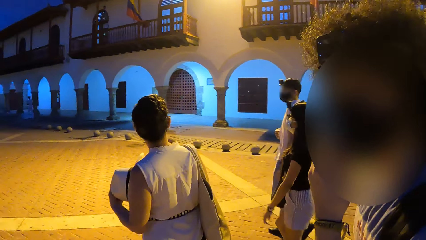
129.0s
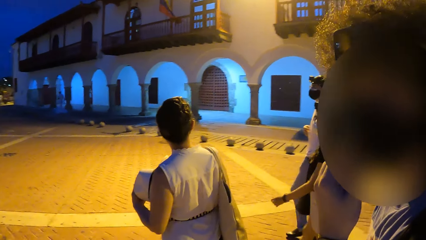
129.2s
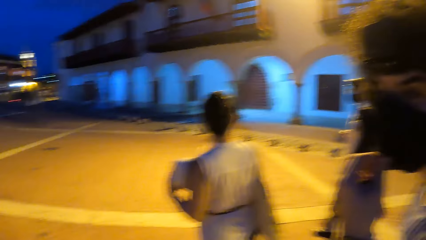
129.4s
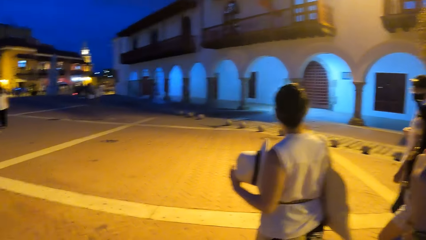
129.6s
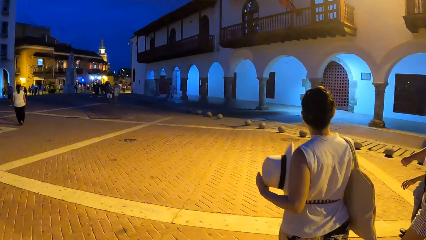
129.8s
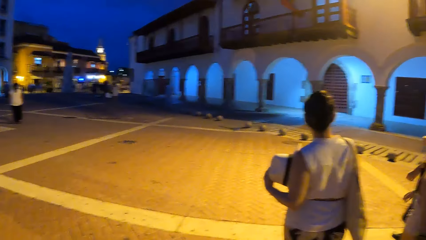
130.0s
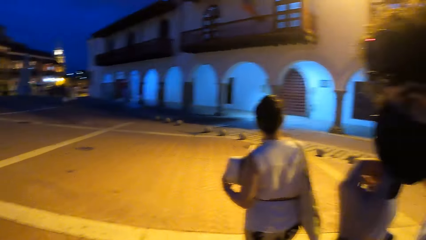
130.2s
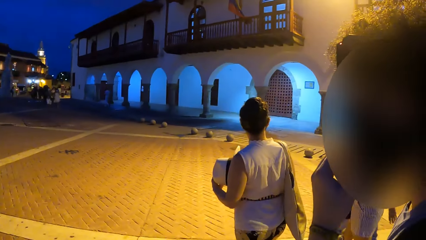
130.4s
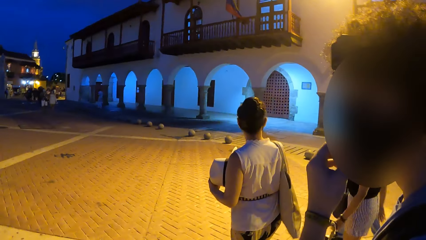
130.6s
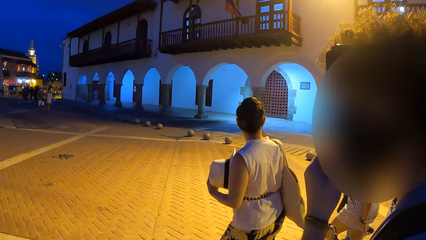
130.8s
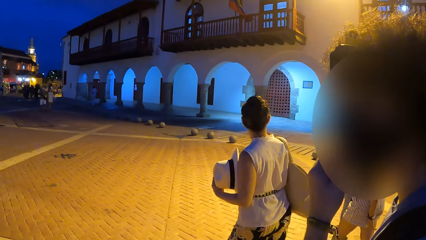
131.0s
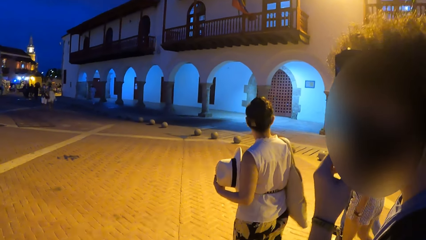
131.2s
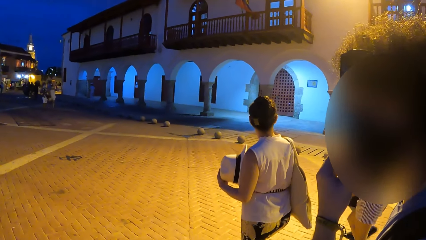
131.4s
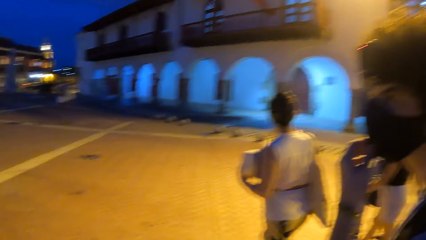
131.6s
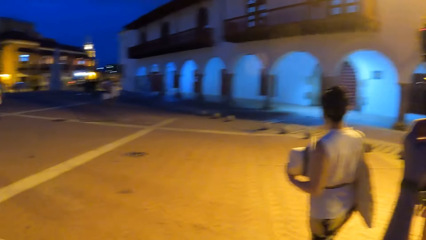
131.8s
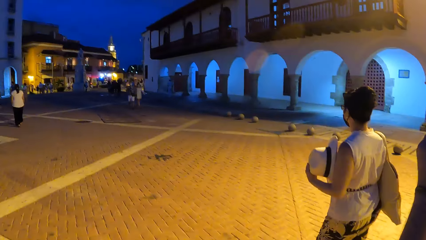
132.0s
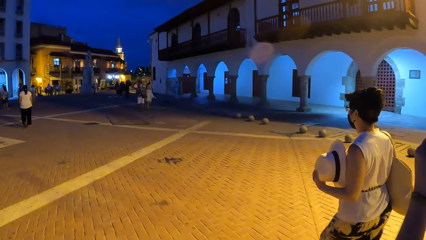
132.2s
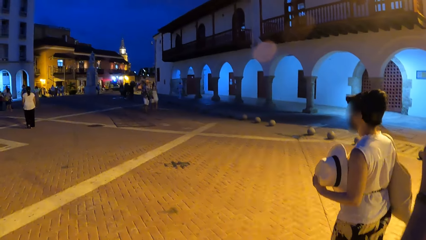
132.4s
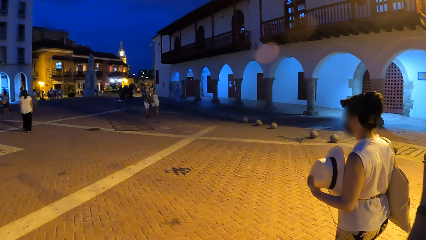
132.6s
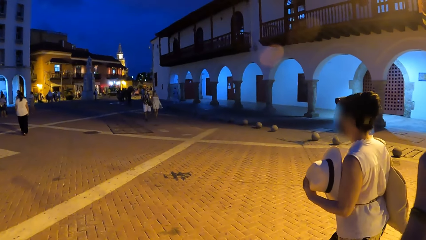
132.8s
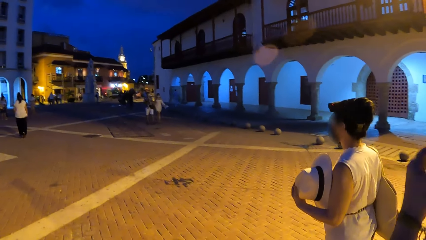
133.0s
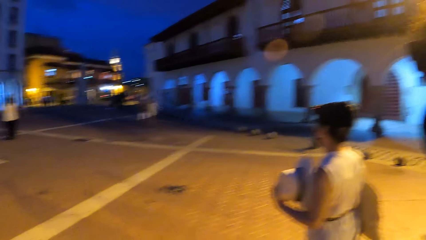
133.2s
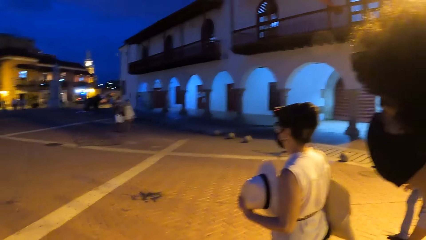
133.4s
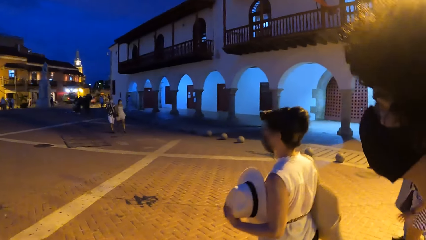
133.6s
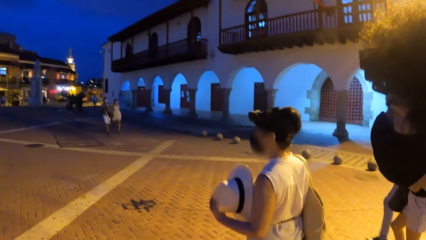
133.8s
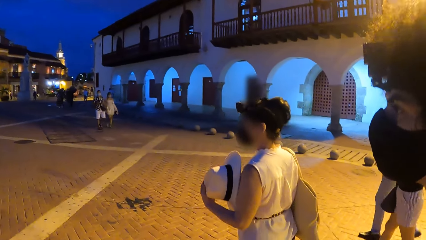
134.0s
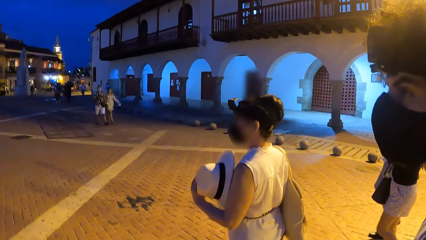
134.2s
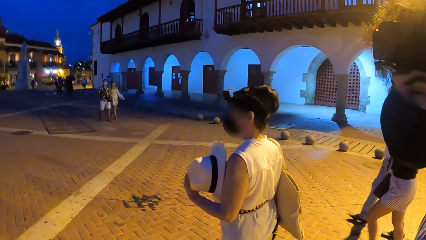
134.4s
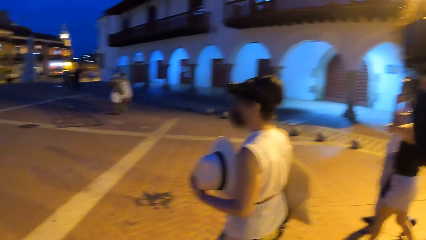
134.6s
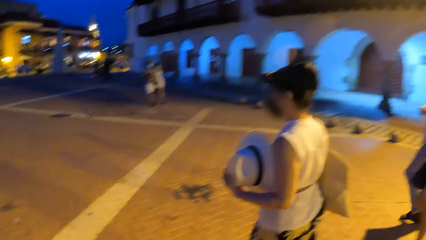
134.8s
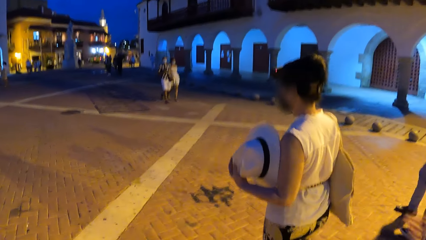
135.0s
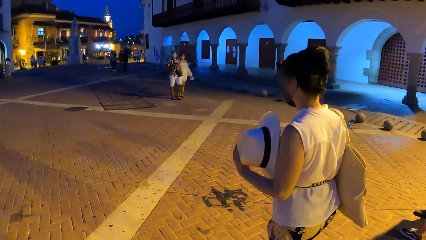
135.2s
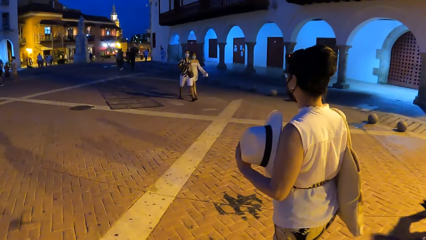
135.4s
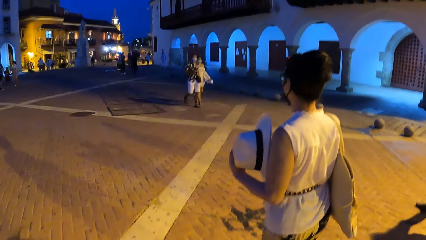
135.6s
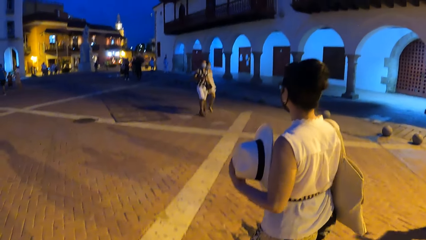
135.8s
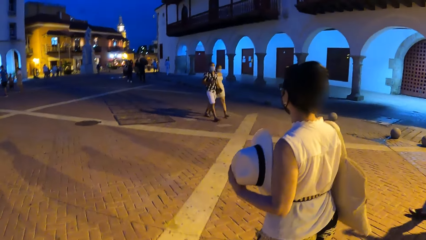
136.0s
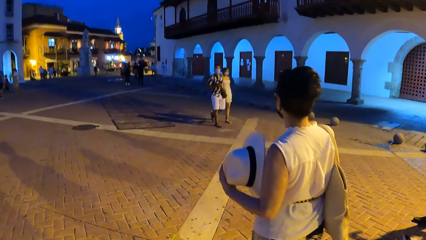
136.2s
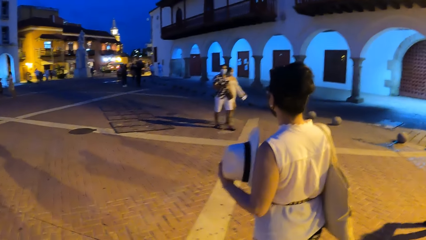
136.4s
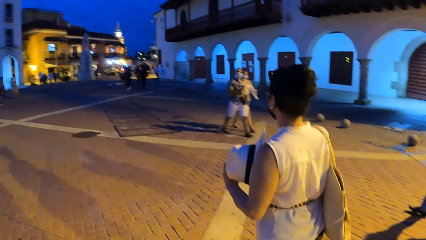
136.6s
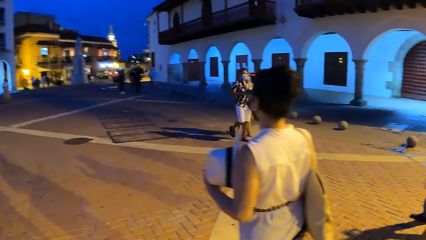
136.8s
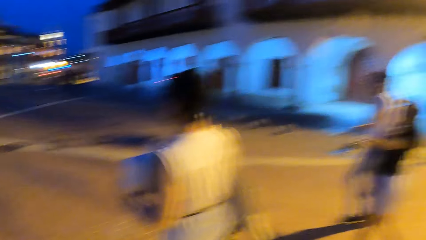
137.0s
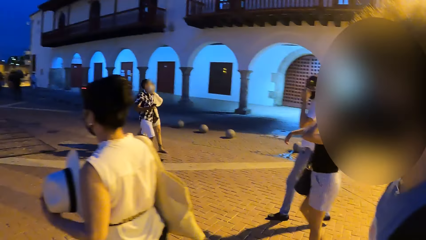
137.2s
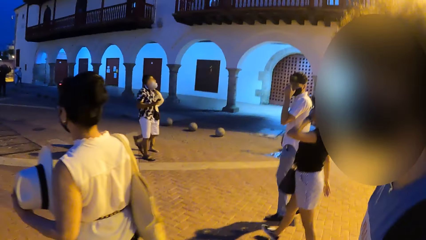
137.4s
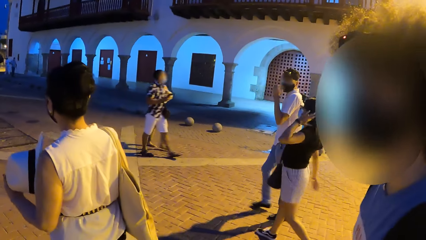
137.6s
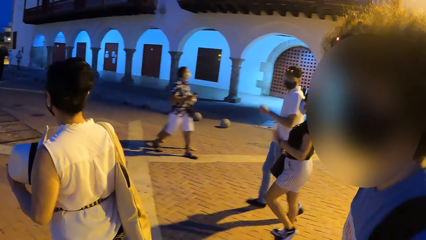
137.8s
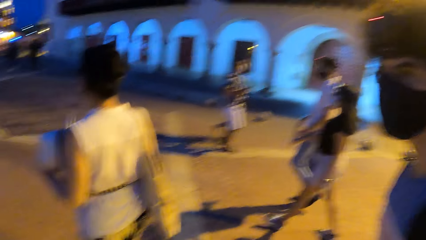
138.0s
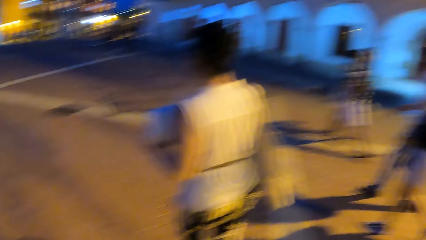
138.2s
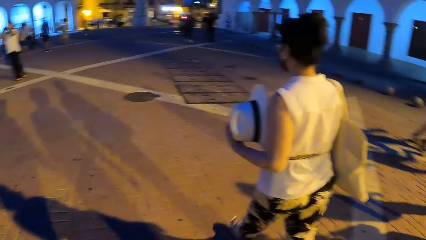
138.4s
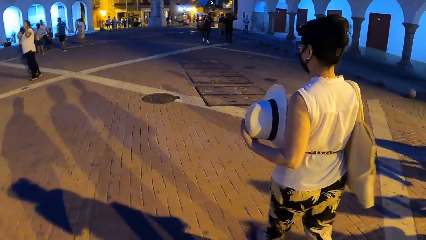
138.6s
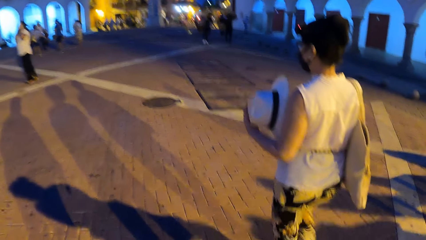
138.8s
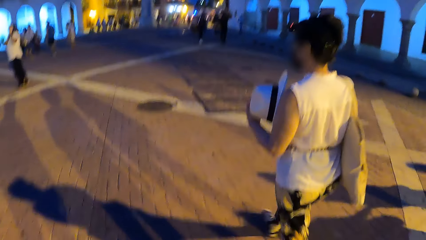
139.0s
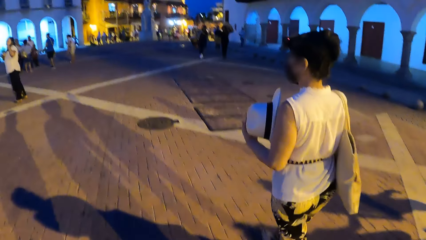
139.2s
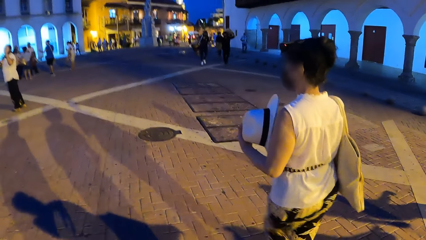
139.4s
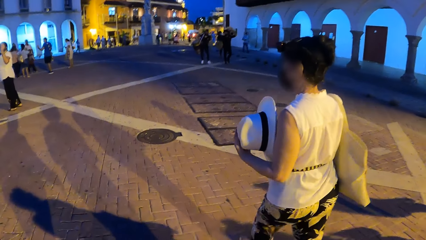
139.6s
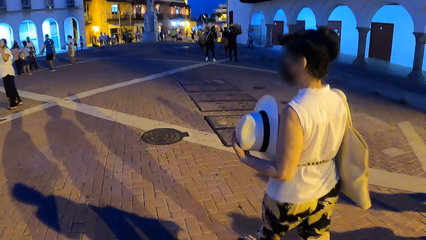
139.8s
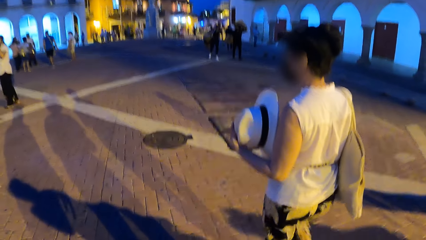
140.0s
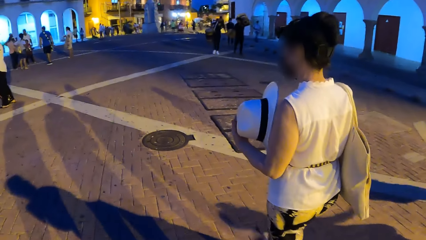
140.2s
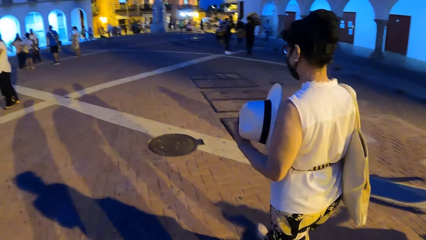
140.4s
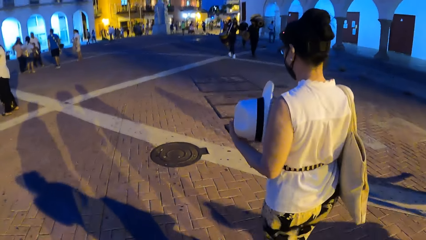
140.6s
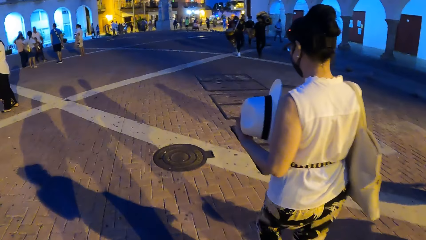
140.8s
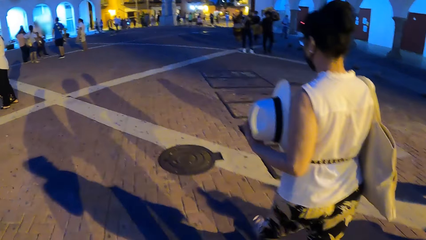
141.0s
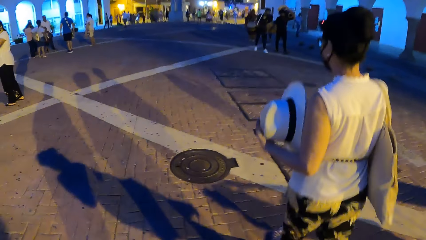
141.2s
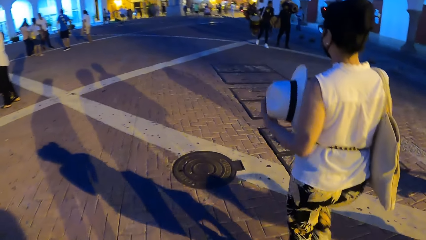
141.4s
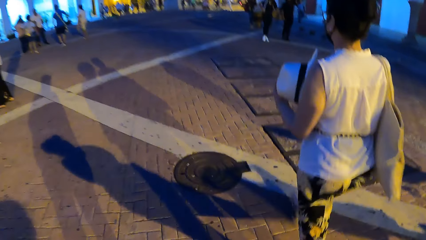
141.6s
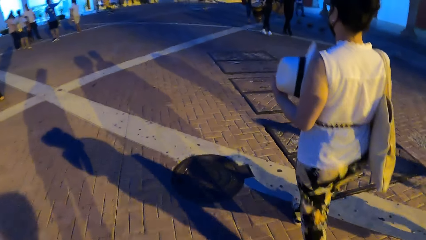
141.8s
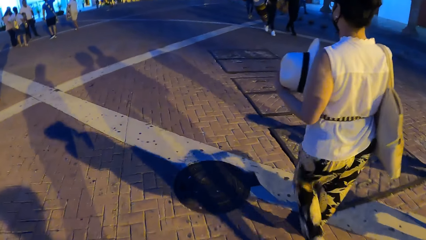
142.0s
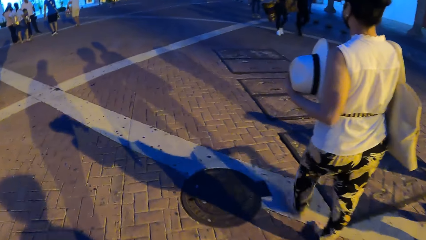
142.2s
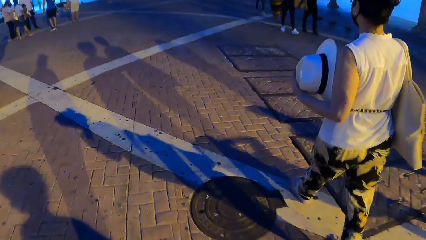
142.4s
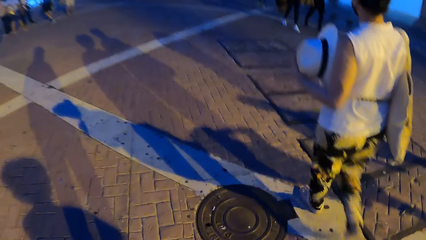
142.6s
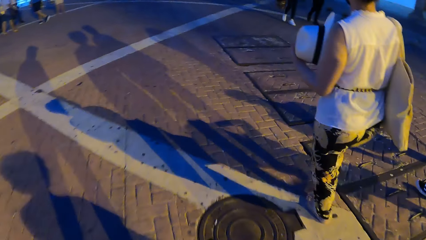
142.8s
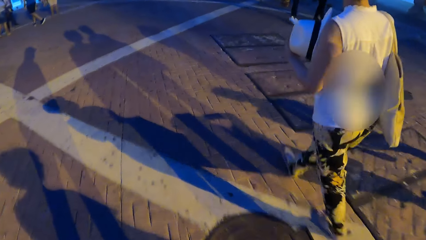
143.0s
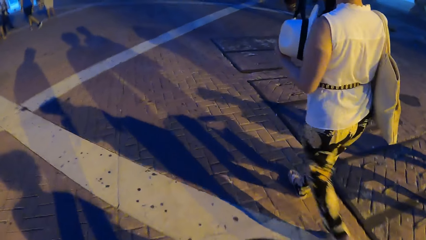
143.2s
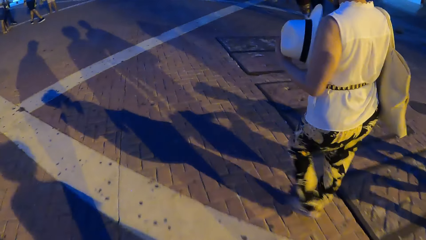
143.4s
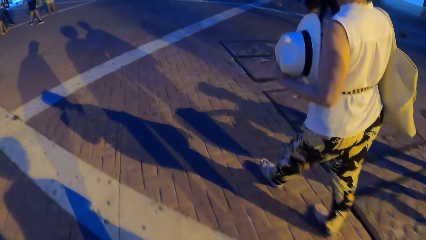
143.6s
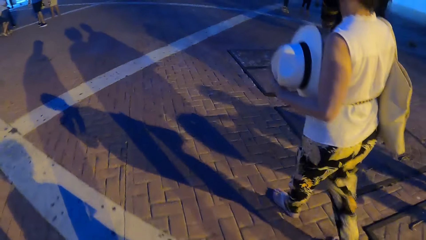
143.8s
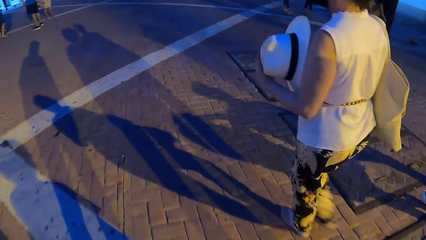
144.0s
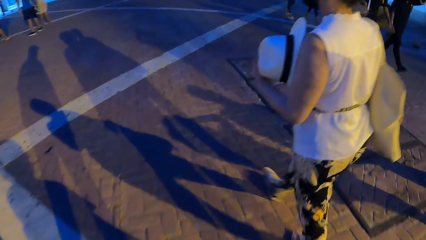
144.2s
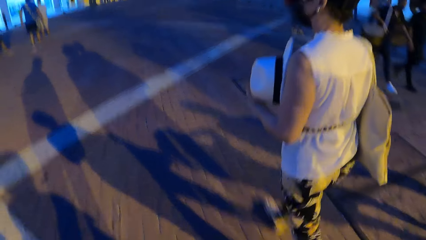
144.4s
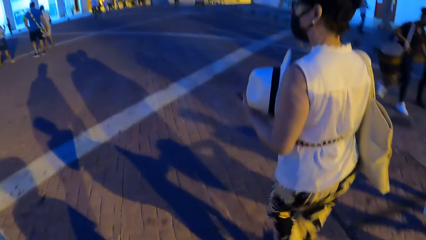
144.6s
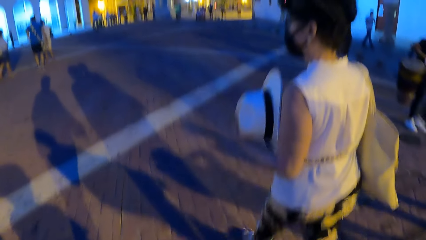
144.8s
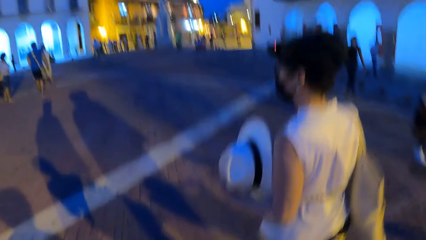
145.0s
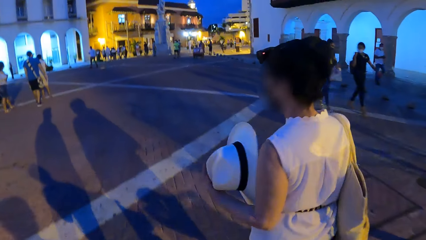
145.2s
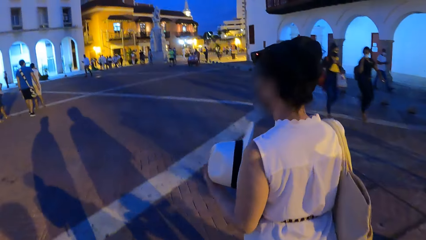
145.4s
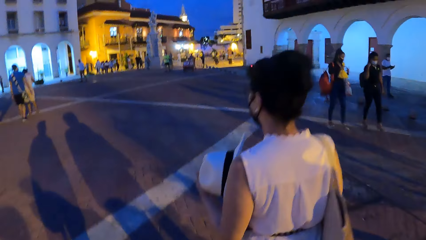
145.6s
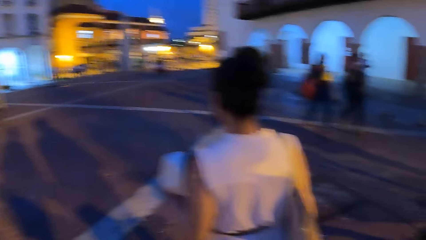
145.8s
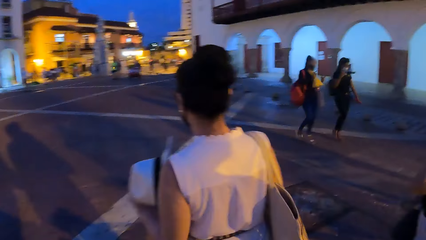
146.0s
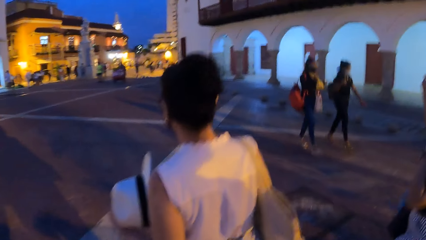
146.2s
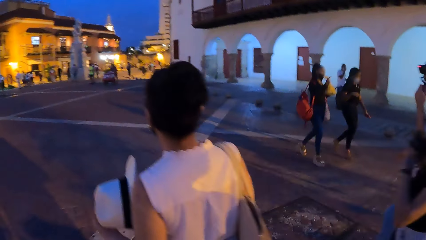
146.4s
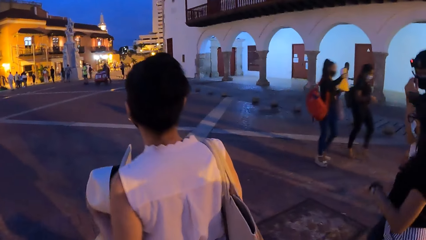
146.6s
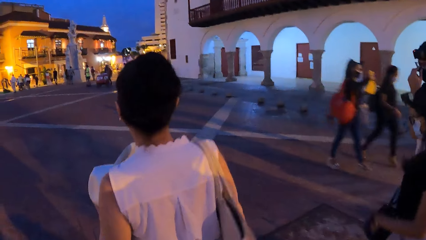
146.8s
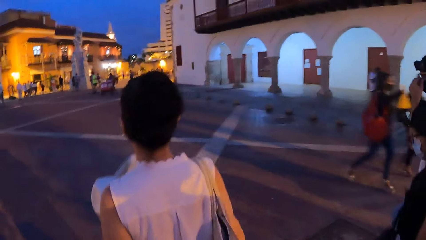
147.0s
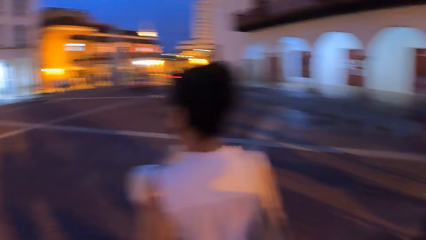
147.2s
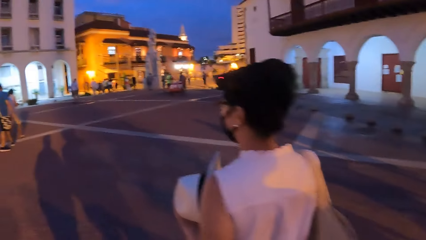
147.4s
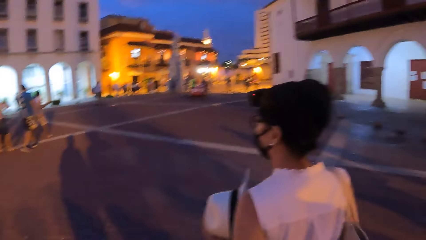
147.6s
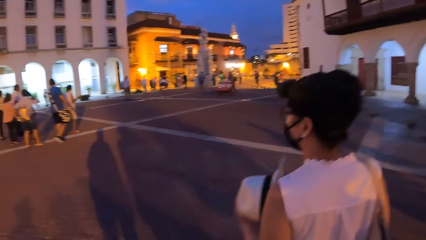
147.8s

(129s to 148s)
The camera wearer talks to a person. They walk on the road with the person and other people.
